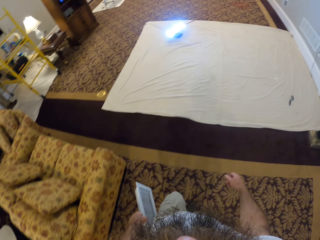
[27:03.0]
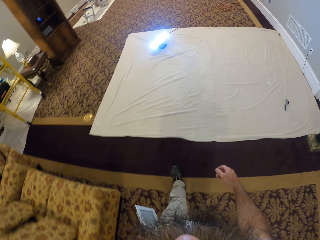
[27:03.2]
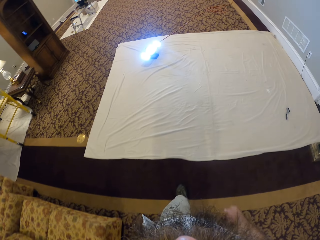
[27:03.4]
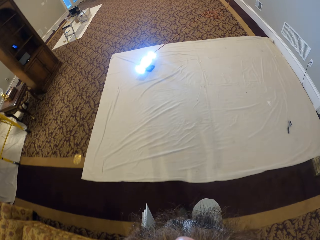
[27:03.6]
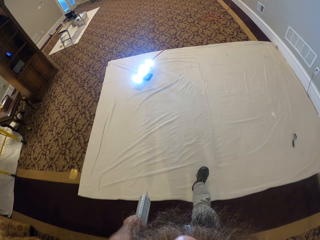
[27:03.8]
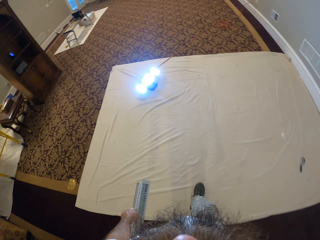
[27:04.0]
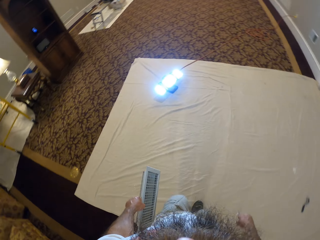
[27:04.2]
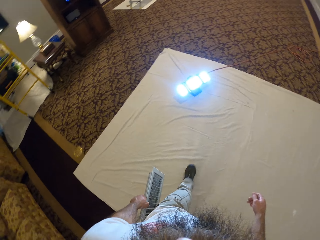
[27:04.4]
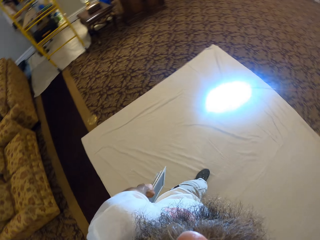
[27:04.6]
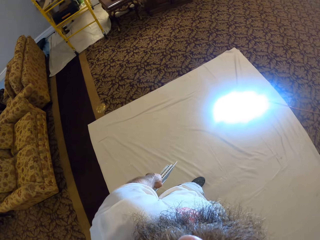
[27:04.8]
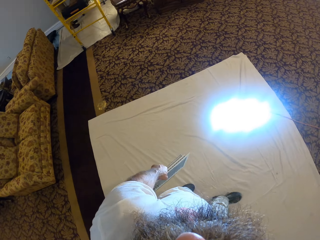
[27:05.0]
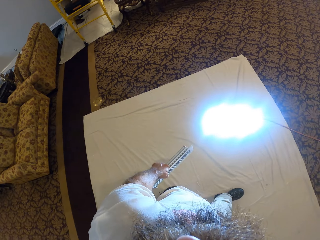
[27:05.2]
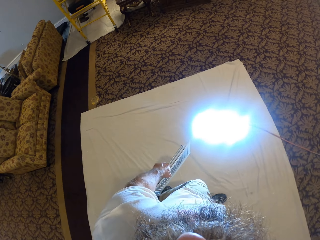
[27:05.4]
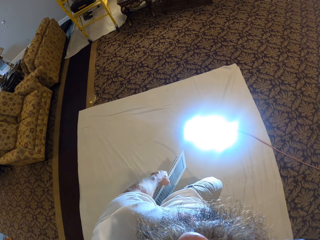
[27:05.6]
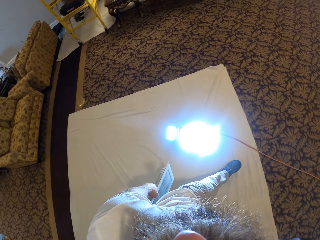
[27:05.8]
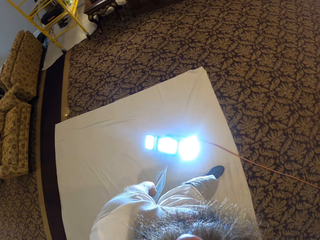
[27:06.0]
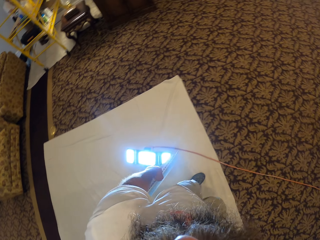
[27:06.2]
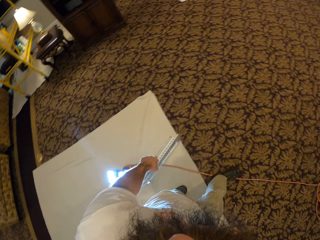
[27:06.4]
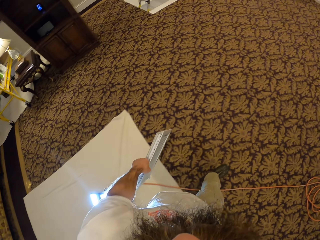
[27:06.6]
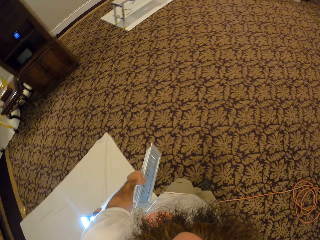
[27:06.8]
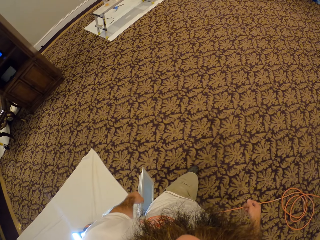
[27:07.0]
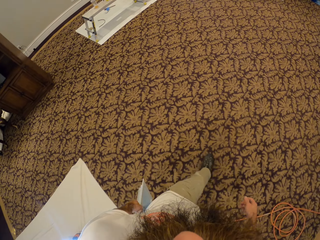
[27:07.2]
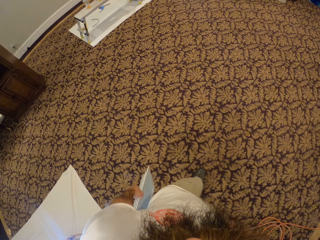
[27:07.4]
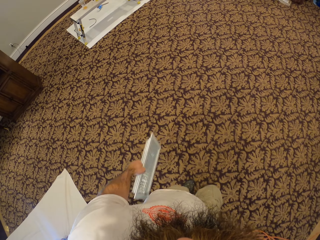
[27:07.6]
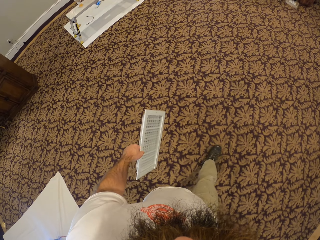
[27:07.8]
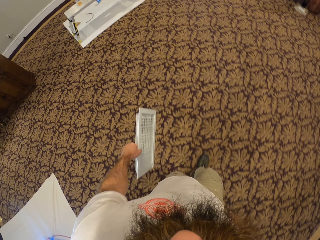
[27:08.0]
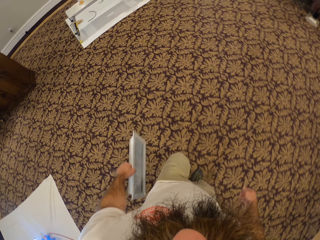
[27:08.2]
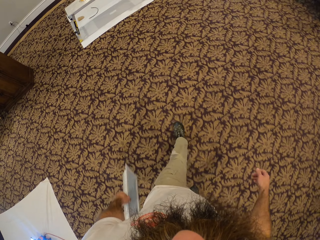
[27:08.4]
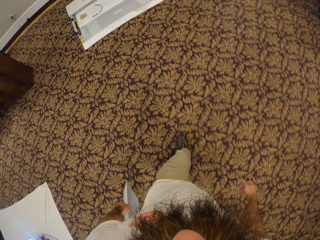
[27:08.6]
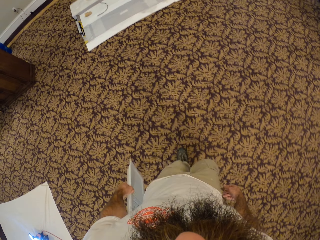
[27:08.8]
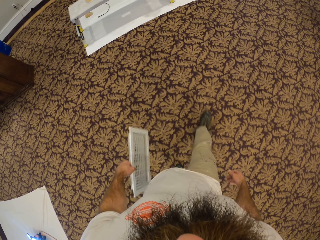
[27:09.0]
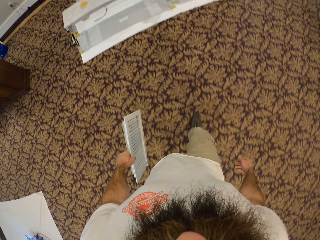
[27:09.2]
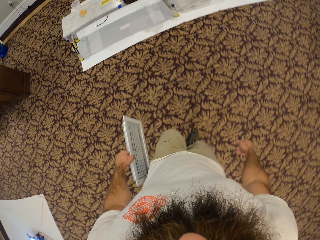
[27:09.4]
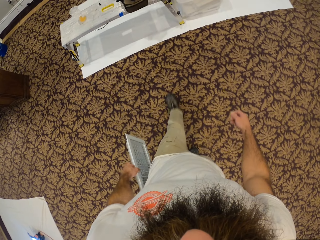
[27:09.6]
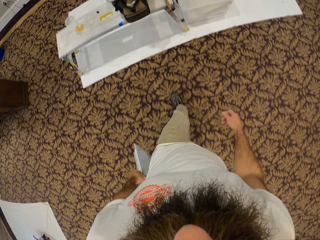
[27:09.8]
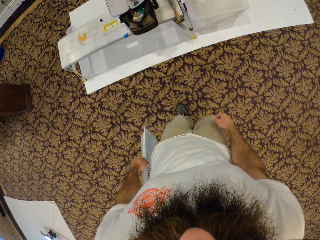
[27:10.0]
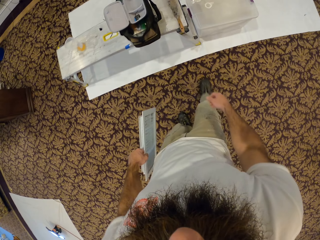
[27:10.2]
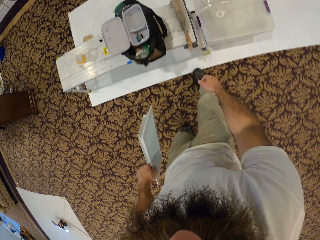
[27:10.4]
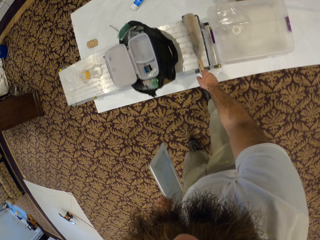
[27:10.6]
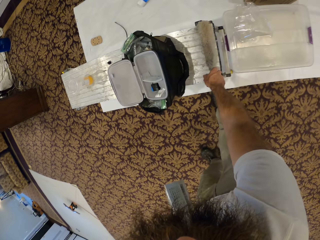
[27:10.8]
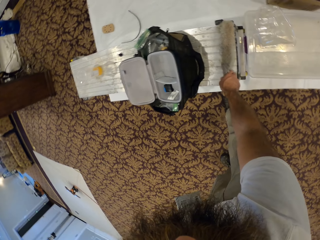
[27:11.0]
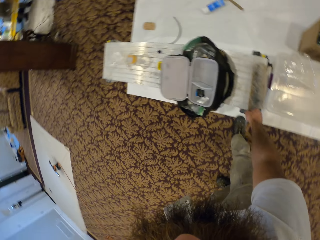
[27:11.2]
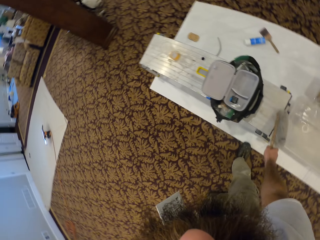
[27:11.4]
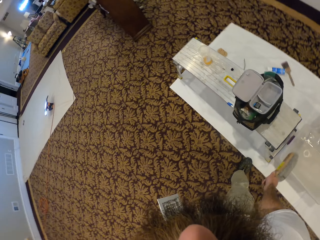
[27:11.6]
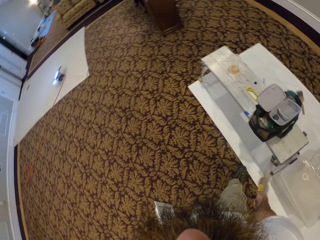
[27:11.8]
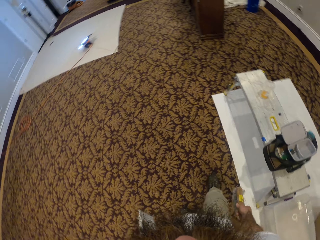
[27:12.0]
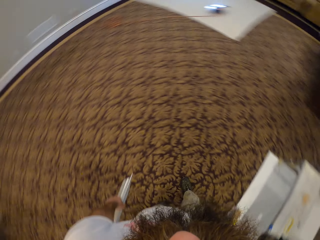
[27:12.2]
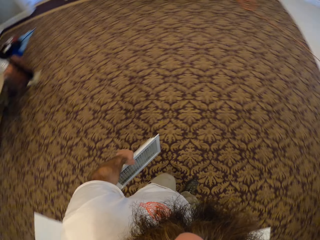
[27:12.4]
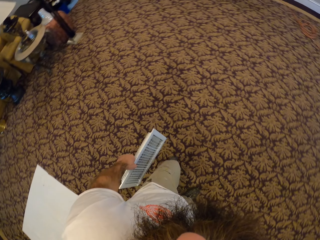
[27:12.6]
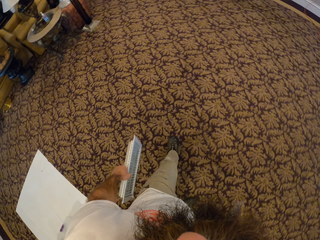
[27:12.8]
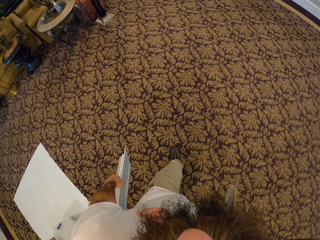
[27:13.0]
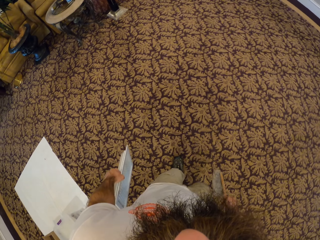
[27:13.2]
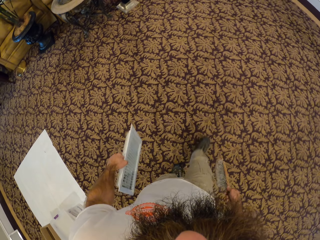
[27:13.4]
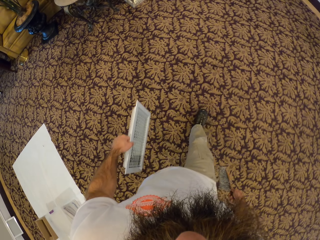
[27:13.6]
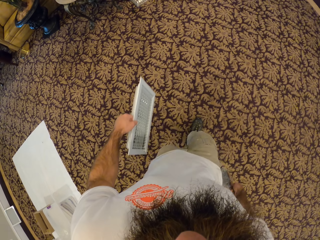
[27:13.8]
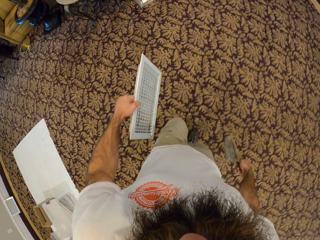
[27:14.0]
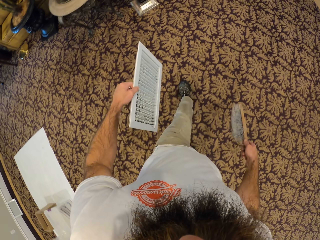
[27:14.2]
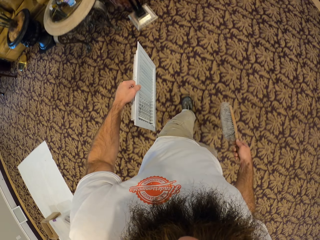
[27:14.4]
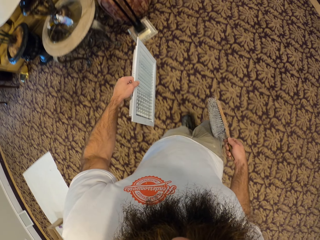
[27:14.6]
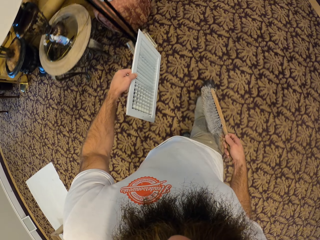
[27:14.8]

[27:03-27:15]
The camera wearer picks up a brush from the table with his right hand.

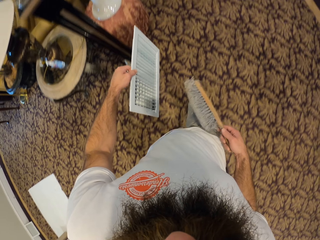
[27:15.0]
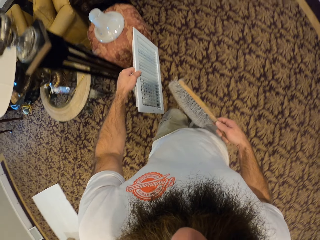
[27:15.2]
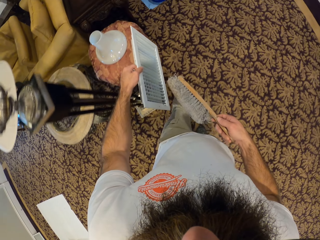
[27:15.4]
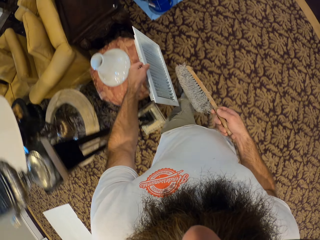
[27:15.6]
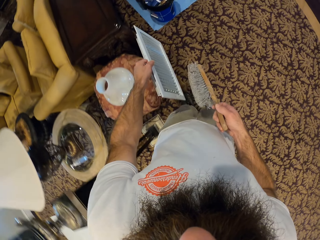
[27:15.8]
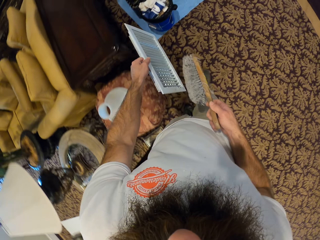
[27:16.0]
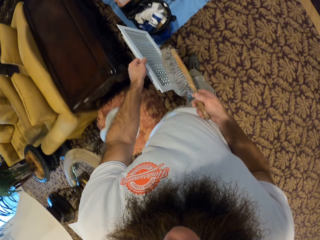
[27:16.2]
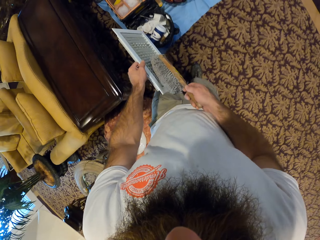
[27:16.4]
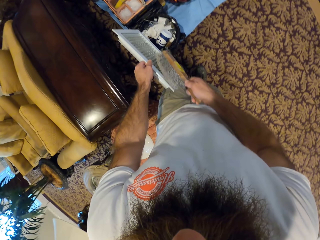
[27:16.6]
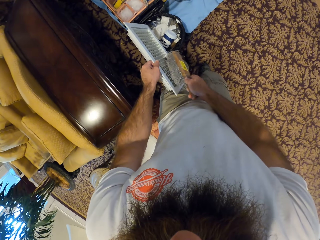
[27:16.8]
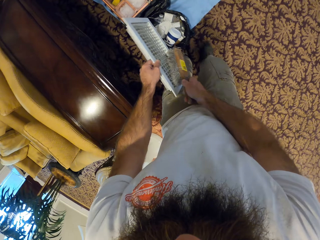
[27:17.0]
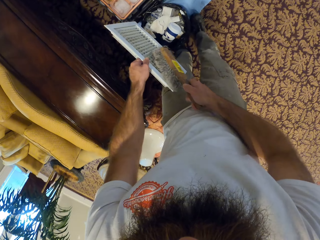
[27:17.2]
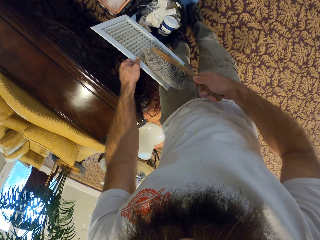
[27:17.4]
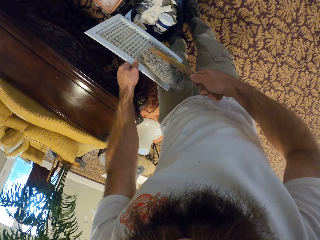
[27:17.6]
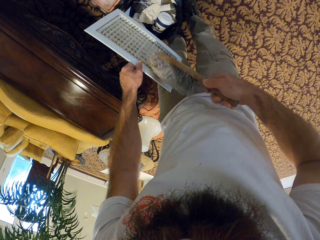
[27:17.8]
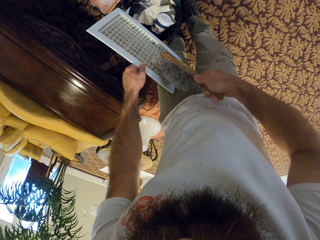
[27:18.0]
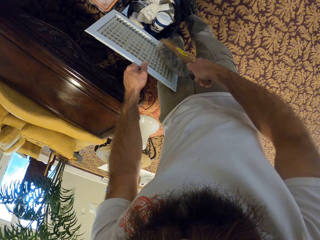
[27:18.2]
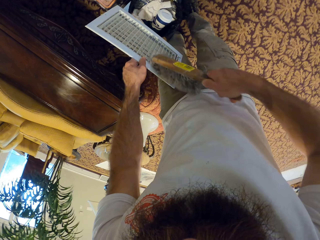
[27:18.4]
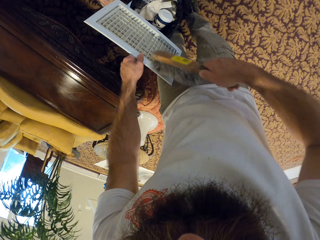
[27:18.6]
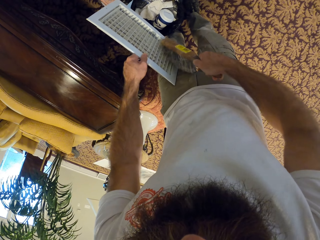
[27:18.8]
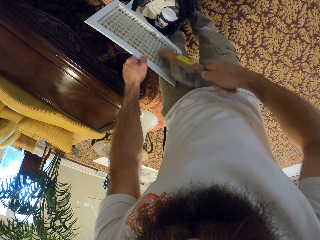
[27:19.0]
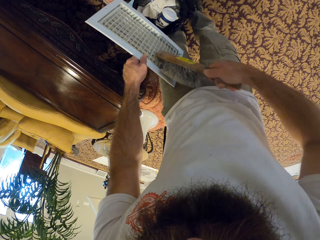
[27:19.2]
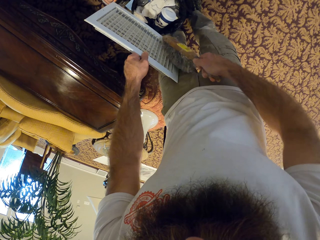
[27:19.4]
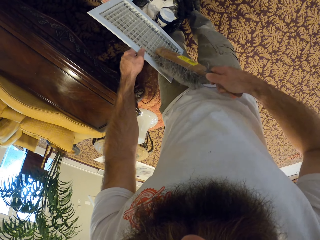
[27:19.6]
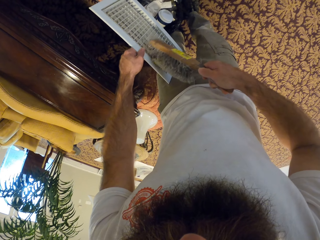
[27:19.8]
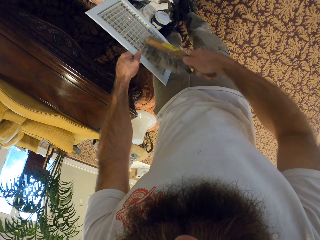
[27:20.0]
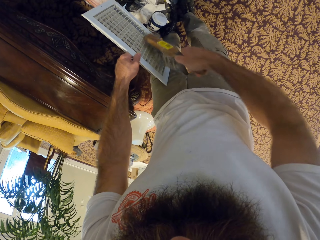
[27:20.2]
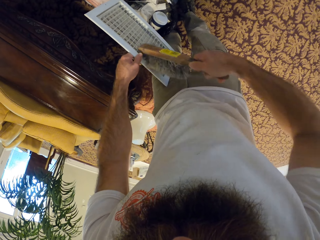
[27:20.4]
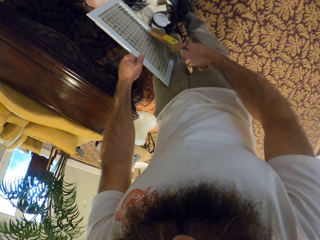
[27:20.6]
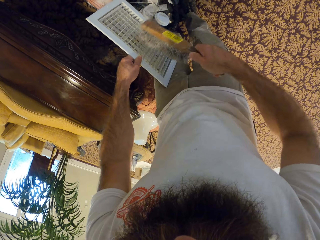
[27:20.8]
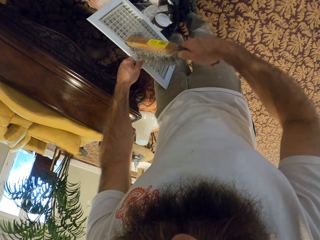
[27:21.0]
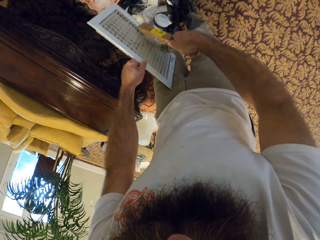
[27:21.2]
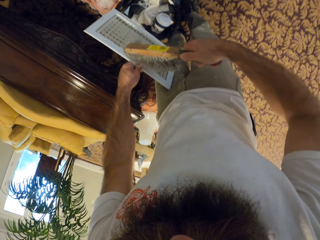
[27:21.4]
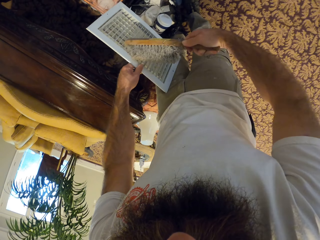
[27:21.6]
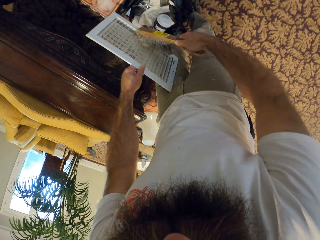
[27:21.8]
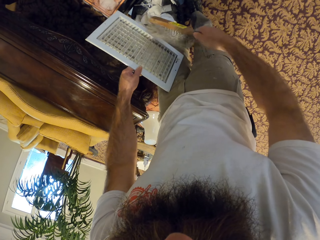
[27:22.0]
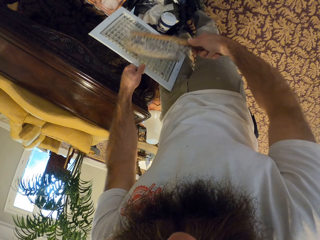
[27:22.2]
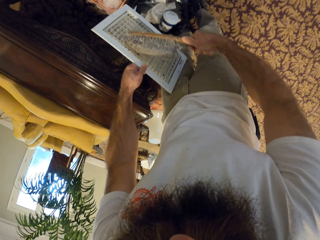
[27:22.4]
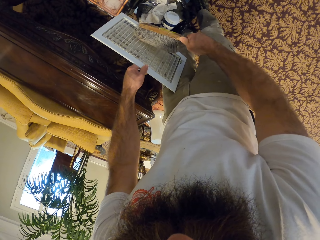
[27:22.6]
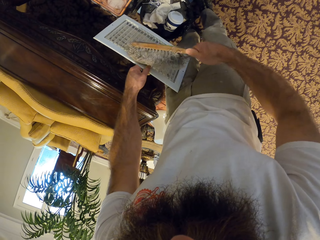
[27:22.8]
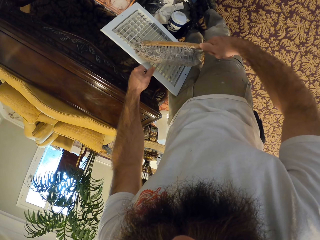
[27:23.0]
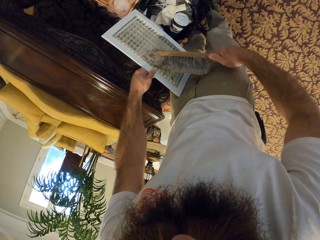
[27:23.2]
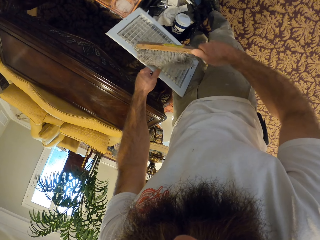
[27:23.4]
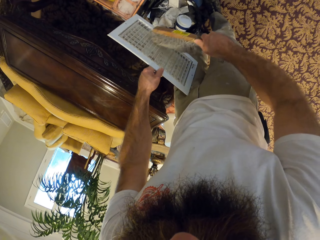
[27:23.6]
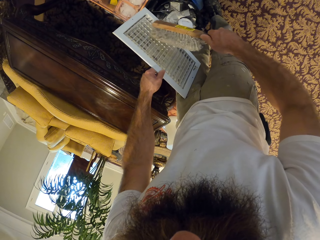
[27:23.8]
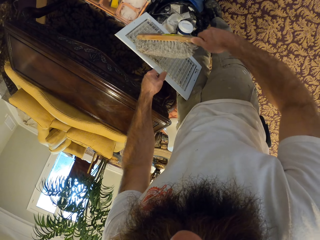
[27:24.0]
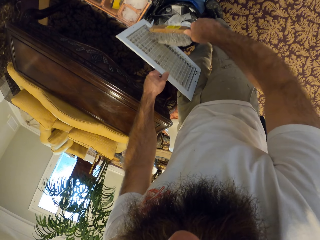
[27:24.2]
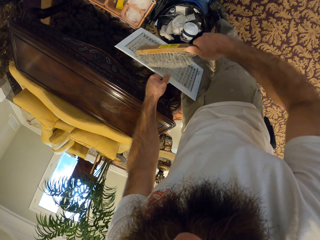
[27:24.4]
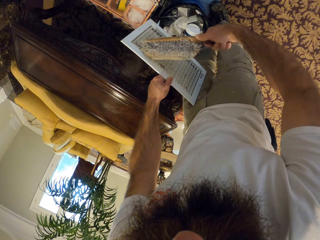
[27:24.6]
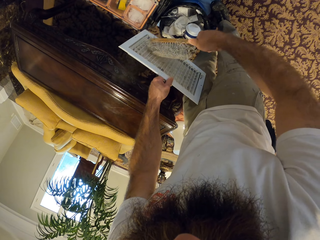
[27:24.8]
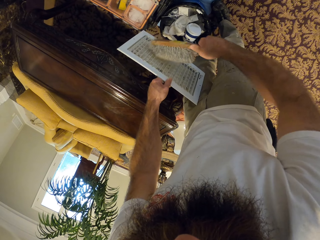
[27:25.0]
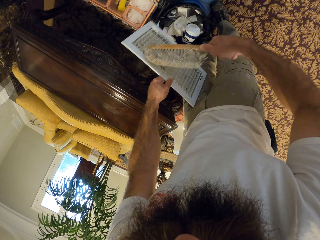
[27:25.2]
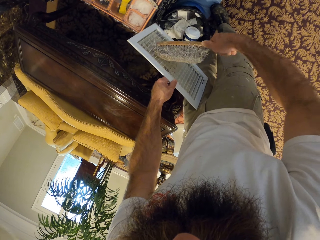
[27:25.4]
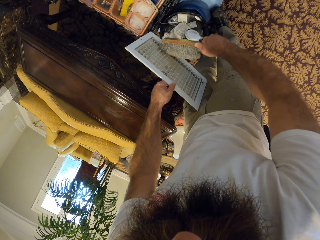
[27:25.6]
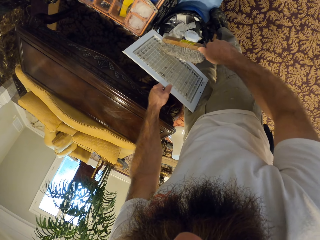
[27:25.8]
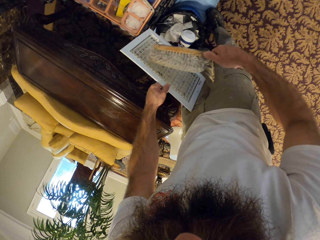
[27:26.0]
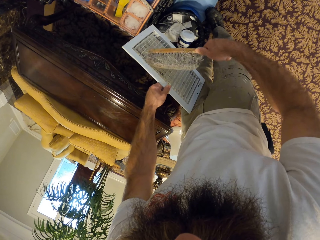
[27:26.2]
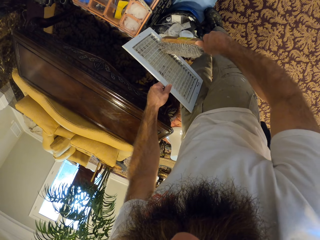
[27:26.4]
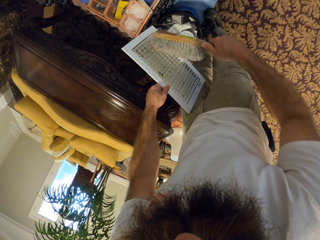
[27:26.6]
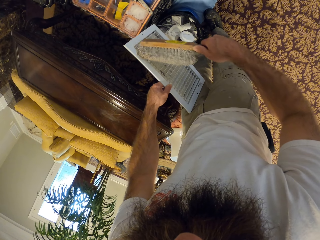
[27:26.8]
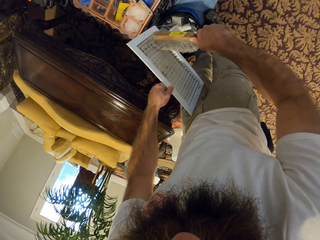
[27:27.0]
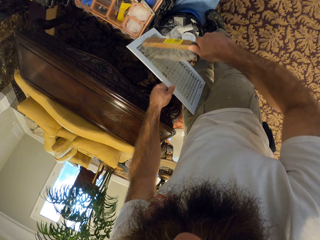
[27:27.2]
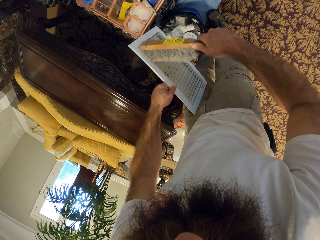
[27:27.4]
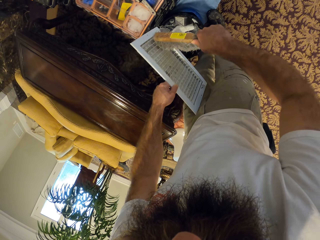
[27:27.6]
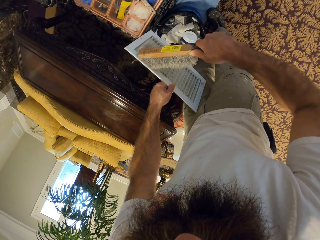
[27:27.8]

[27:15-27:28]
The camera wearer cleans a vent in his left hand with the hand brush in his right hand.
